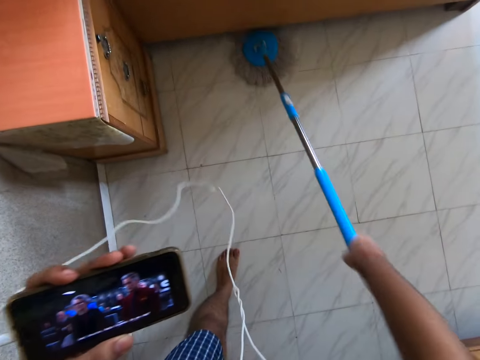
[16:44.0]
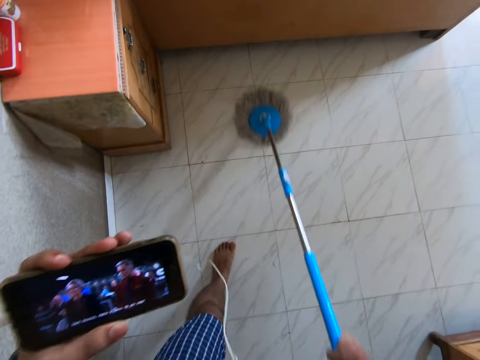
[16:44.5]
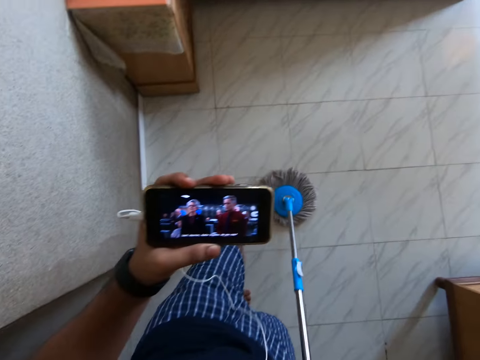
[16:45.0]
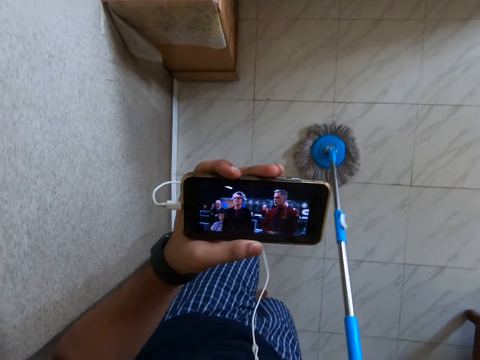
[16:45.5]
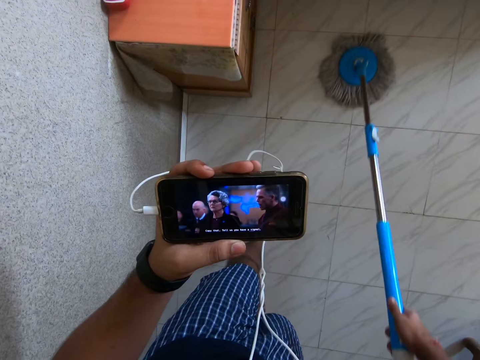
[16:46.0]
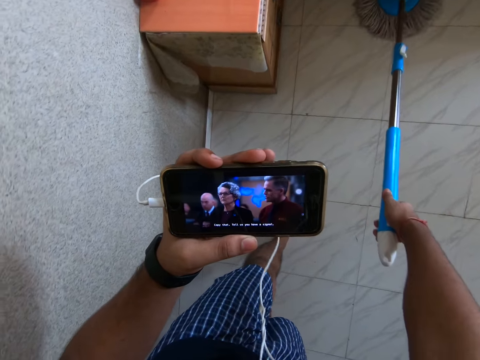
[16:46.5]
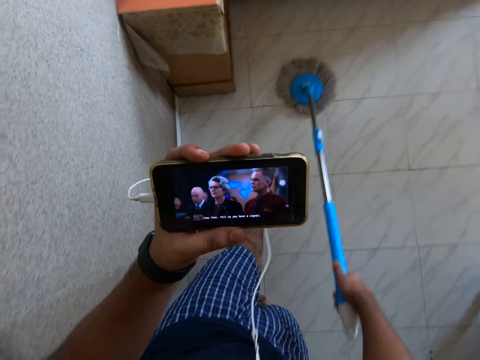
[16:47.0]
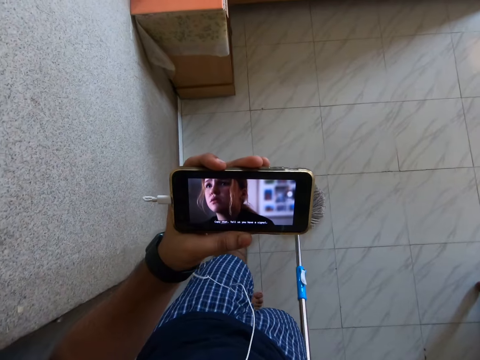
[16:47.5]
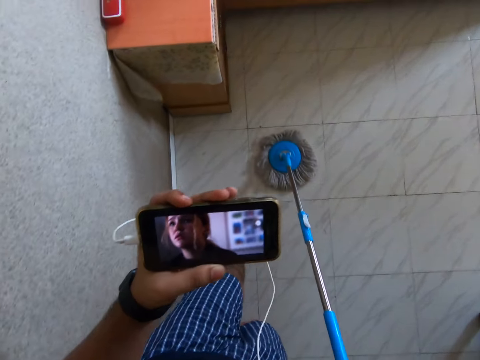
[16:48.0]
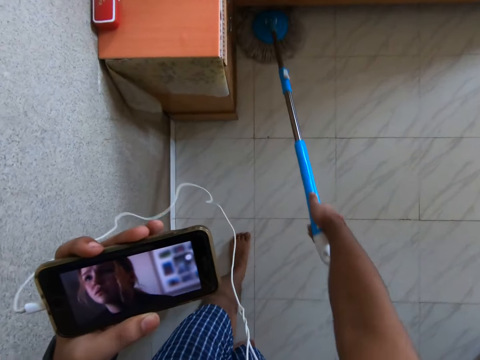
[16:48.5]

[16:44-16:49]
The camera wearer mops the floor with the spin mop.

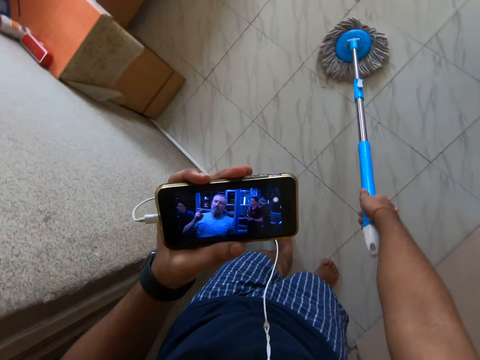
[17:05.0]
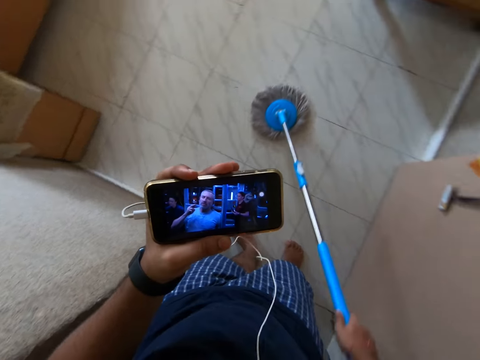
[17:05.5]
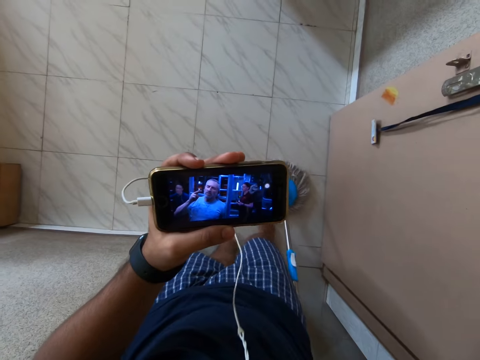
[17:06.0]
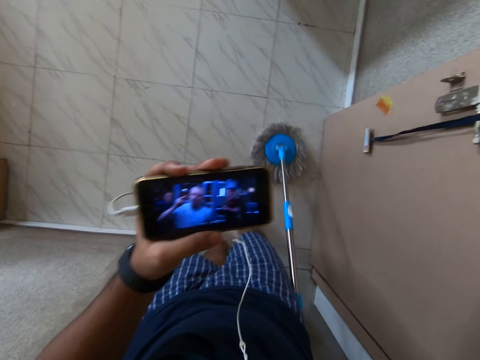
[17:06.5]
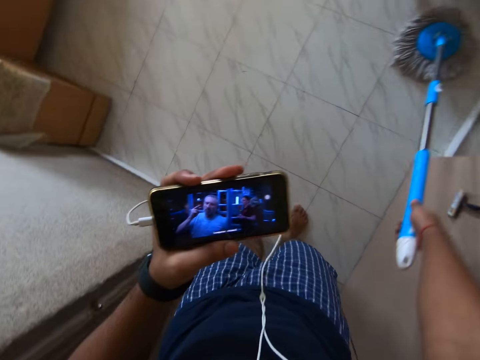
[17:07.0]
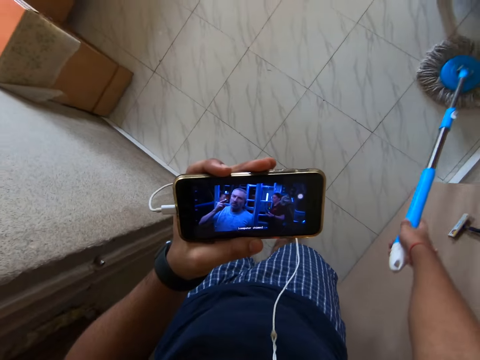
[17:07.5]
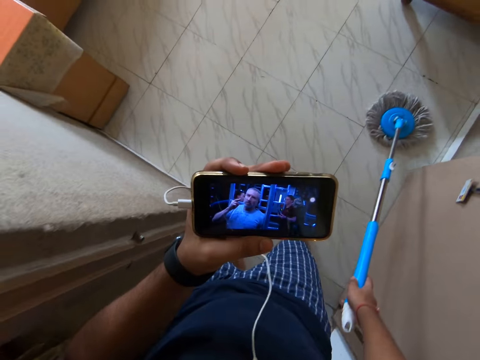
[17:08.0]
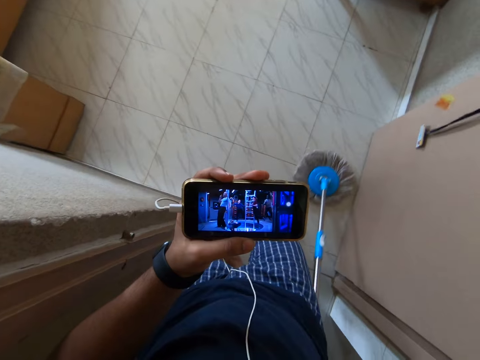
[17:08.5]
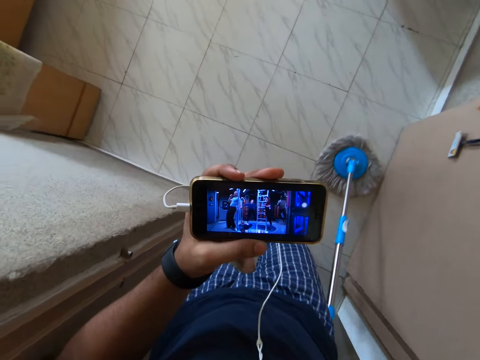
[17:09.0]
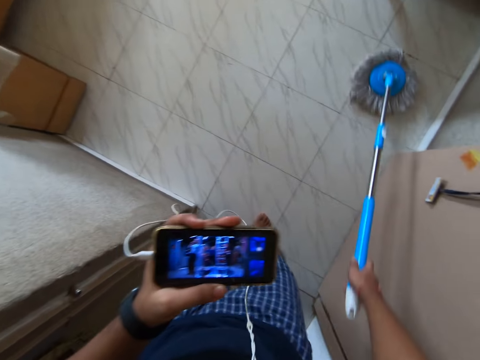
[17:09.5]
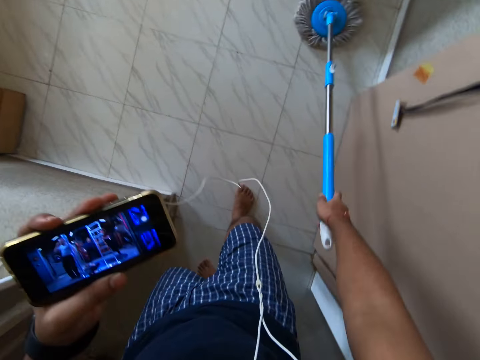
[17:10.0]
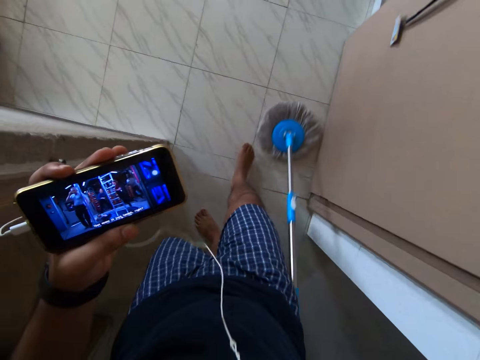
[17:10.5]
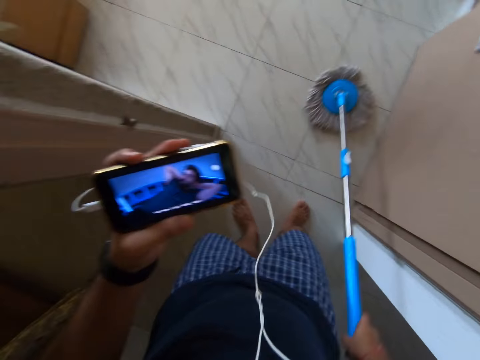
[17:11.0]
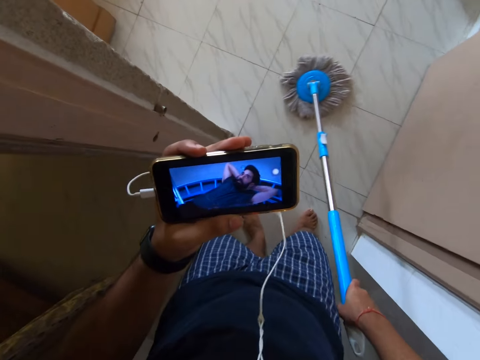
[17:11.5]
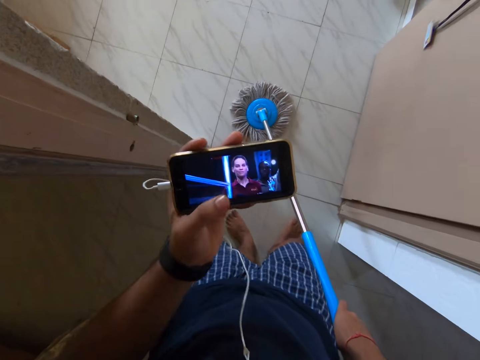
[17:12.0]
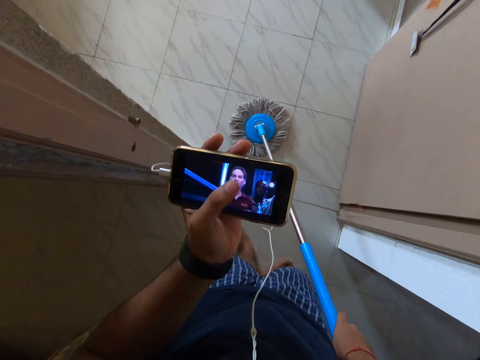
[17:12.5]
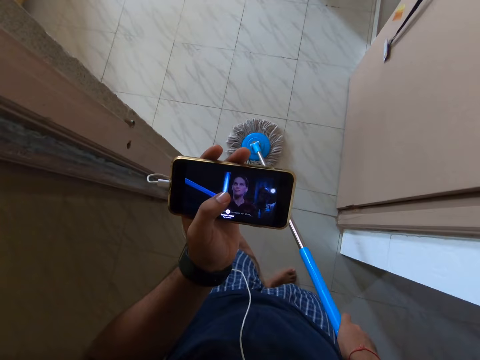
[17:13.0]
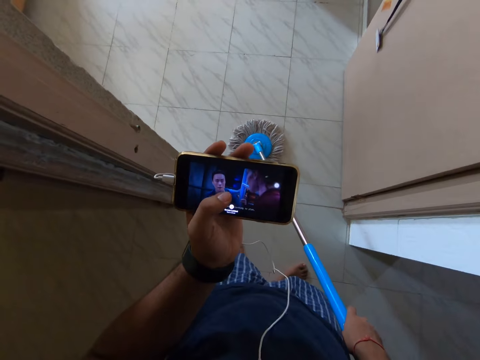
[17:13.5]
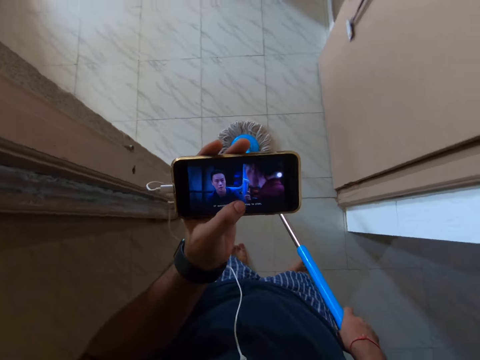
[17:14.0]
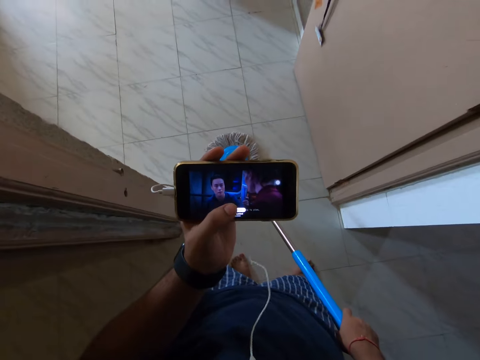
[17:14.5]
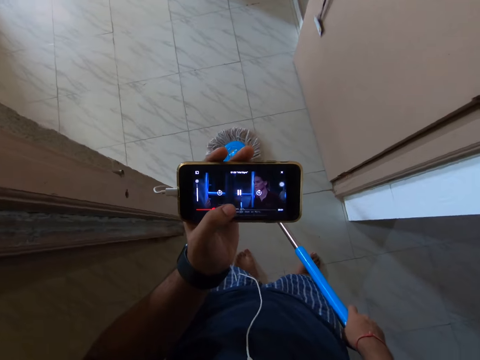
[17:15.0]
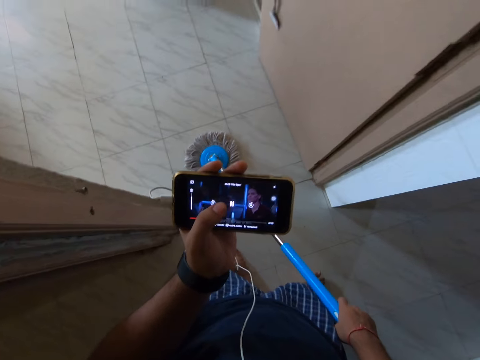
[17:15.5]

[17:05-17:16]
The camera wearer looks at his phone. He mops the floor with the spin mop. He clicks on the cell phone.

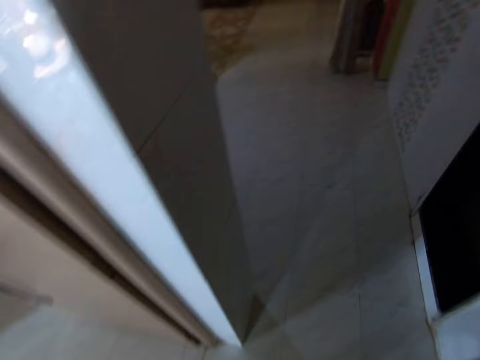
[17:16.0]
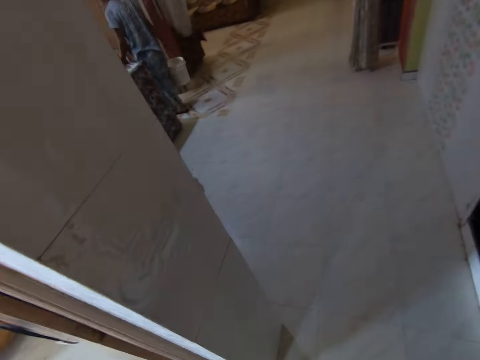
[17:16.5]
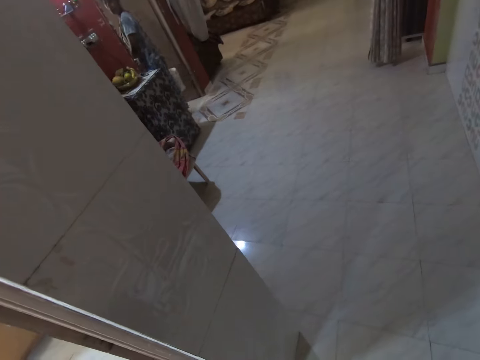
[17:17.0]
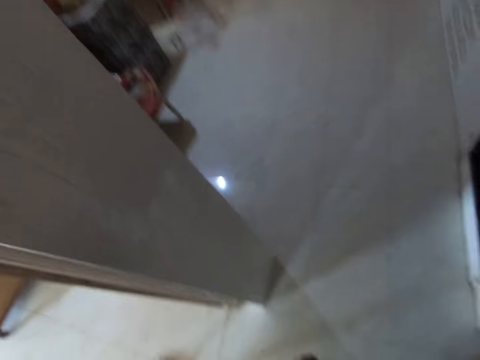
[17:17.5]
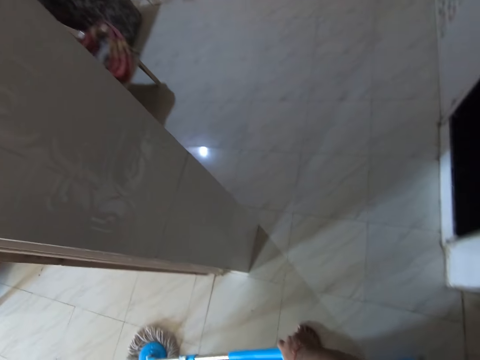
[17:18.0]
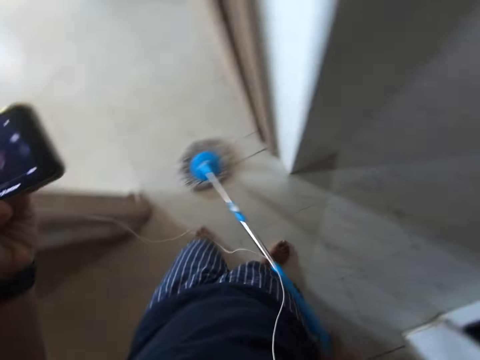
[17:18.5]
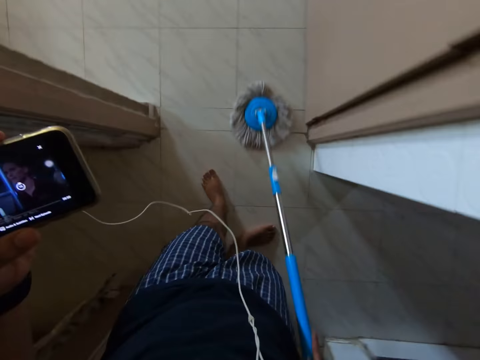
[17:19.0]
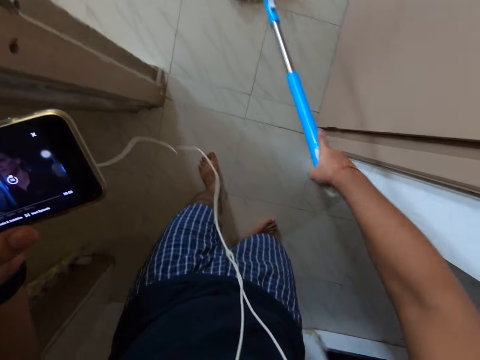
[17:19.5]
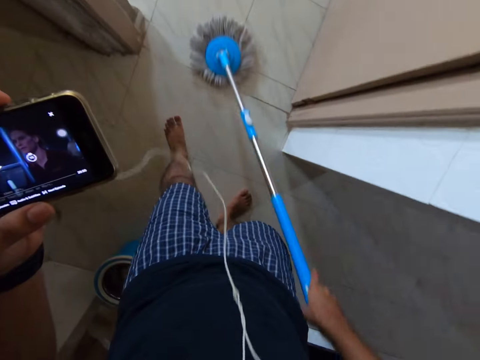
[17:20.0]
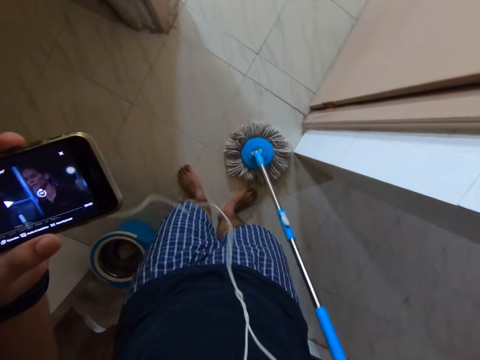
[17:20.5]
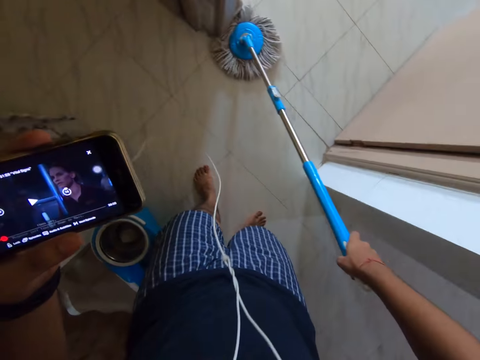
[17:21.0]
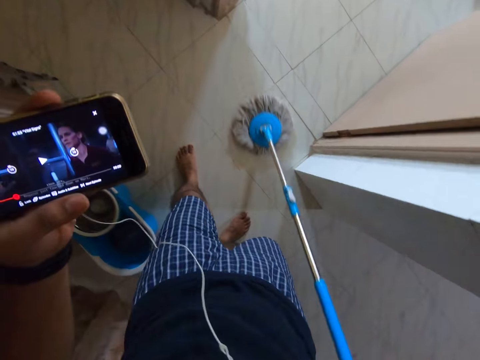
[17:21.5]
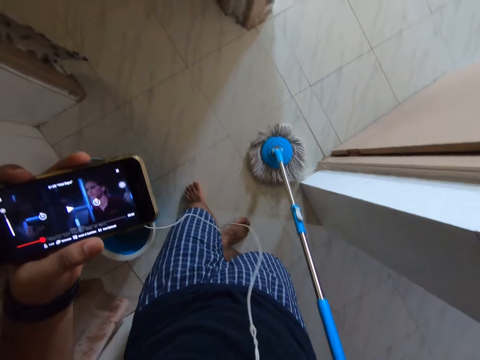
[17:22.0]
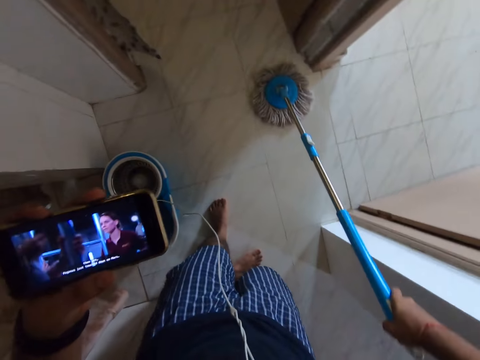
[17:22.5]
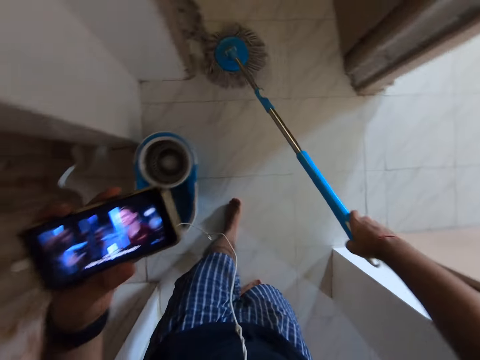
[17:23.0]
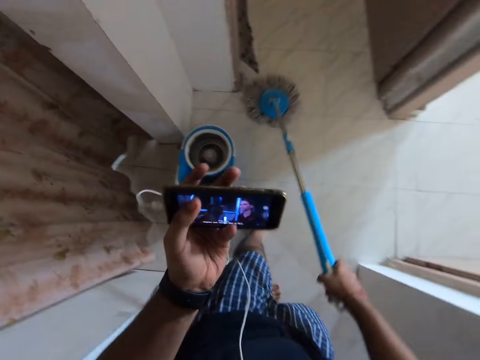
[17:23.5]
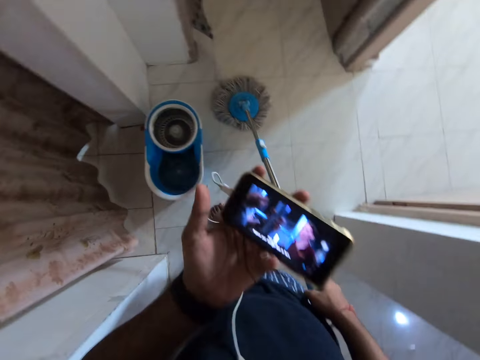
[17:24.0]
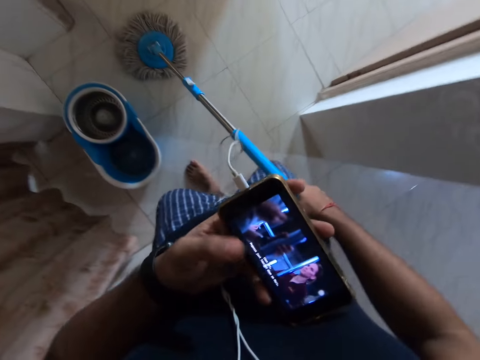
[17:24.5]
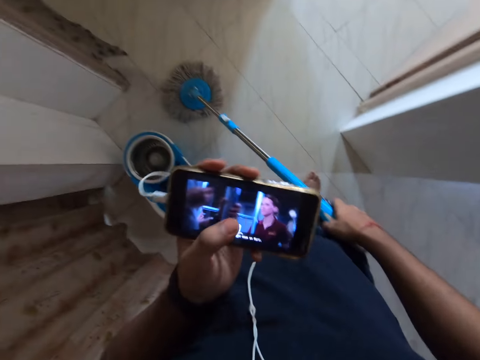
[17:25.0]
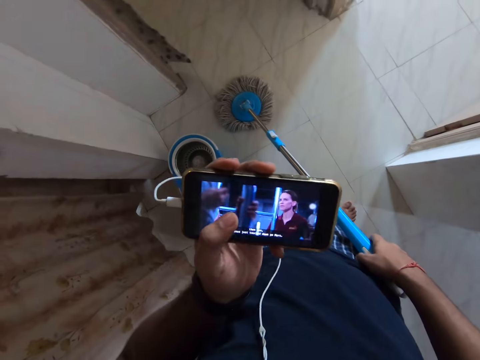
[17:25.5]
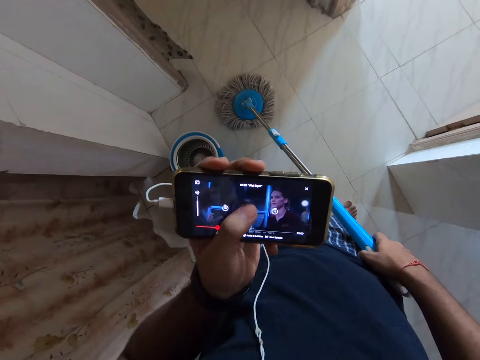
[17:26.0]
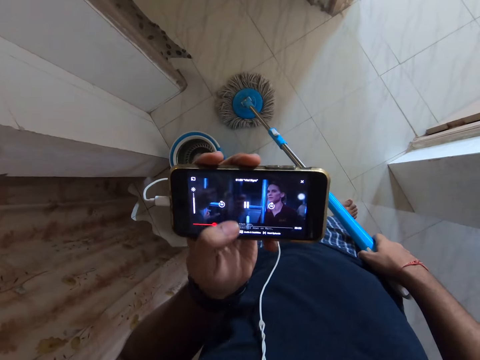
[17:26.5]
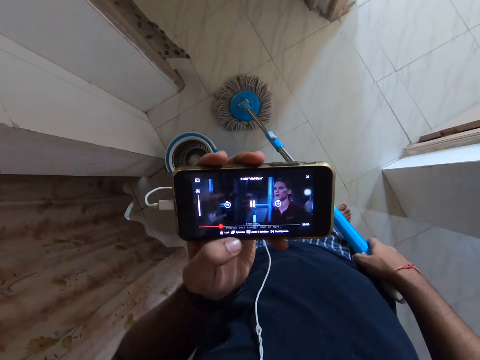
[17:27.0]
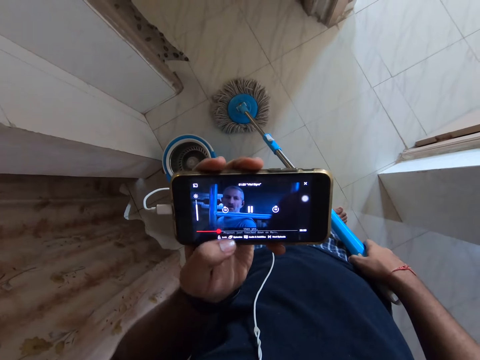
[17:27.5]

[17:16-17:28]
The camera wearer looks around the house. They mop the floor with the spin mop. They move the phone. They mop the floor with the spin mop. They operate their phone.
